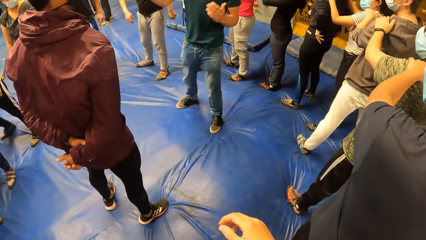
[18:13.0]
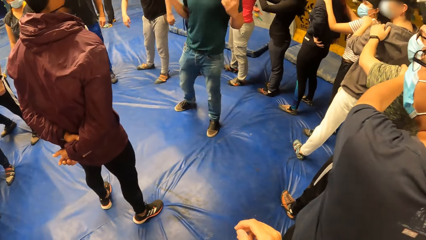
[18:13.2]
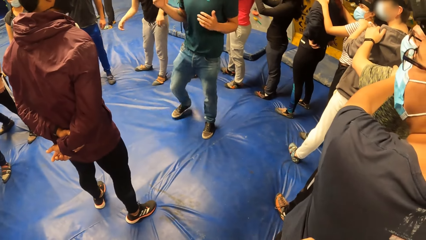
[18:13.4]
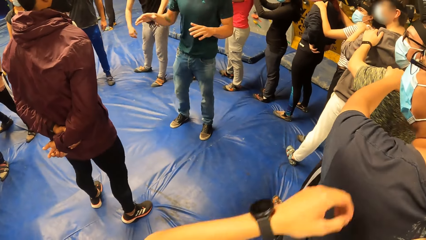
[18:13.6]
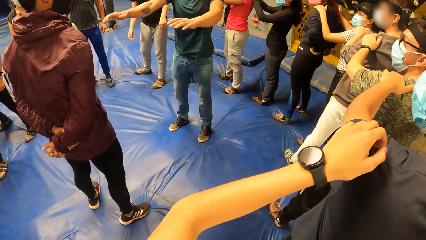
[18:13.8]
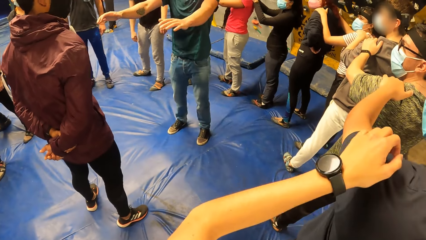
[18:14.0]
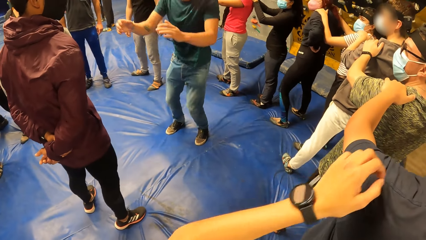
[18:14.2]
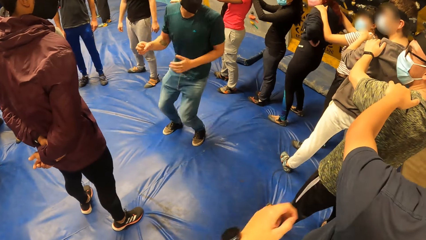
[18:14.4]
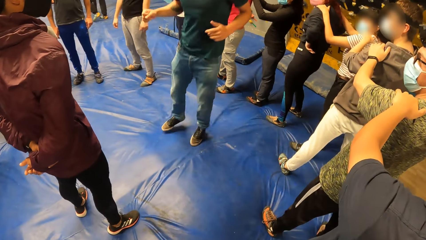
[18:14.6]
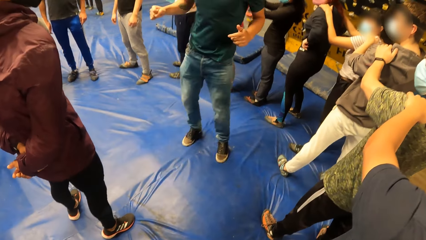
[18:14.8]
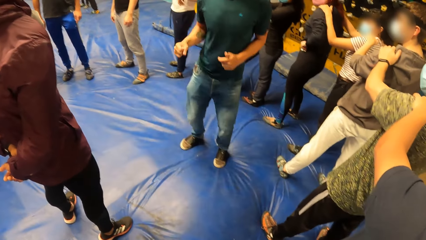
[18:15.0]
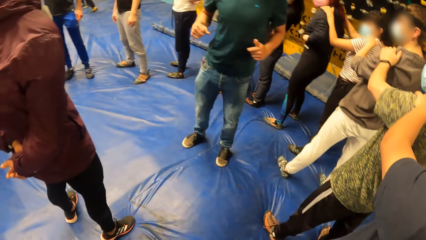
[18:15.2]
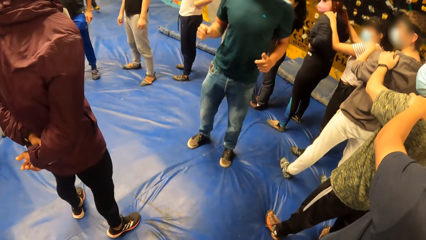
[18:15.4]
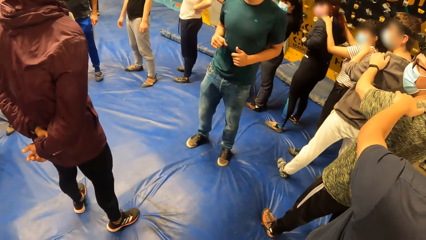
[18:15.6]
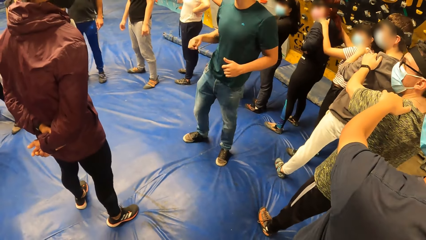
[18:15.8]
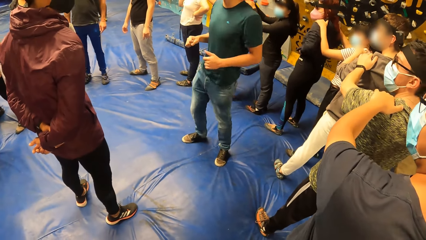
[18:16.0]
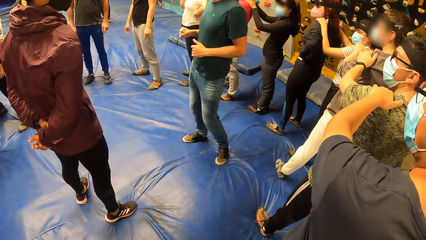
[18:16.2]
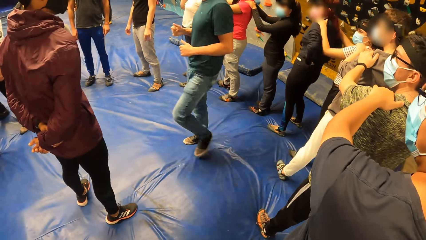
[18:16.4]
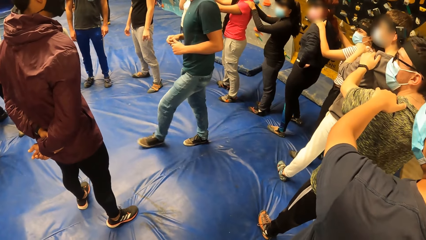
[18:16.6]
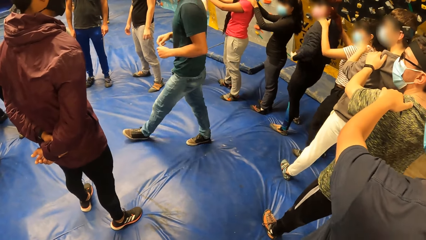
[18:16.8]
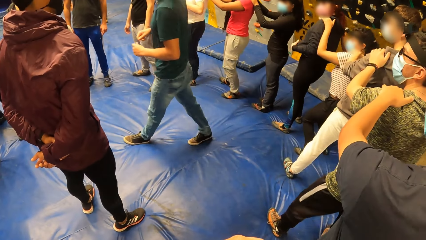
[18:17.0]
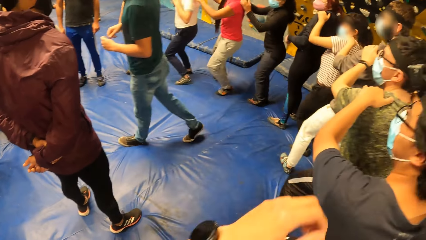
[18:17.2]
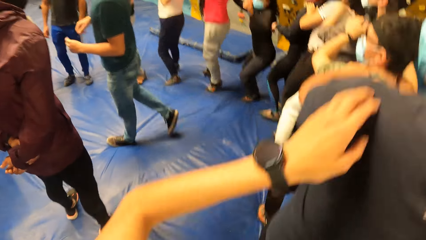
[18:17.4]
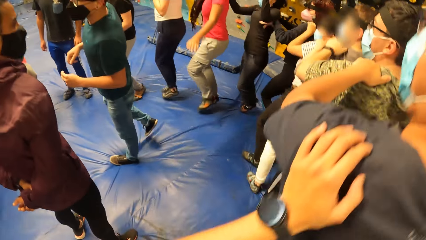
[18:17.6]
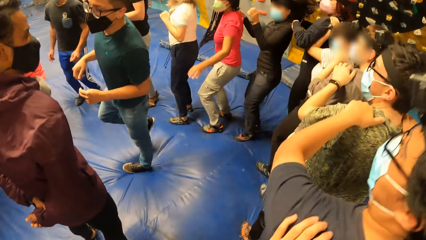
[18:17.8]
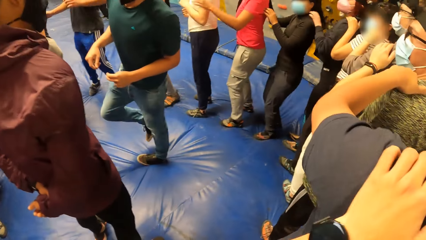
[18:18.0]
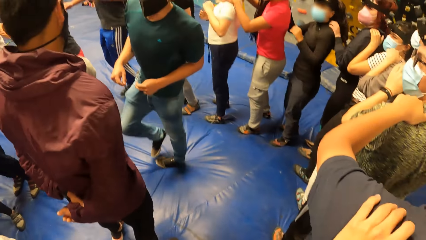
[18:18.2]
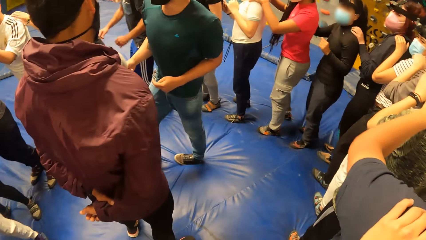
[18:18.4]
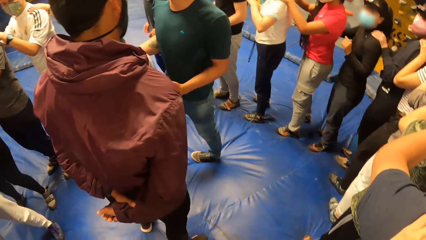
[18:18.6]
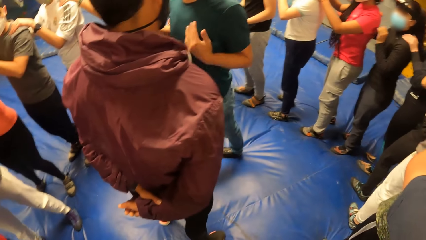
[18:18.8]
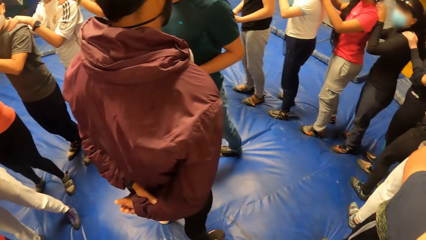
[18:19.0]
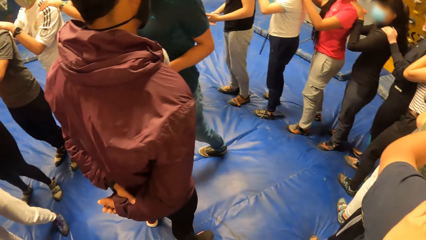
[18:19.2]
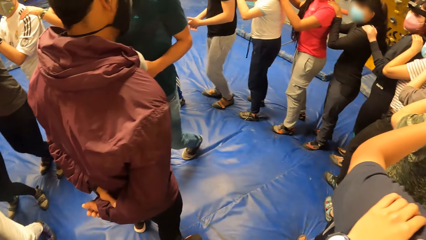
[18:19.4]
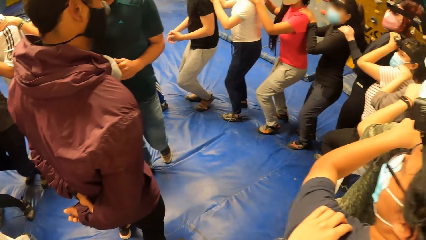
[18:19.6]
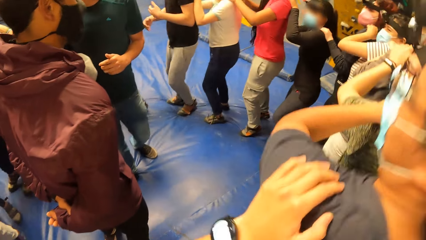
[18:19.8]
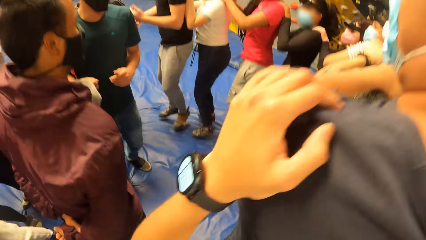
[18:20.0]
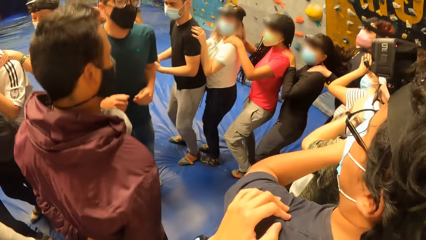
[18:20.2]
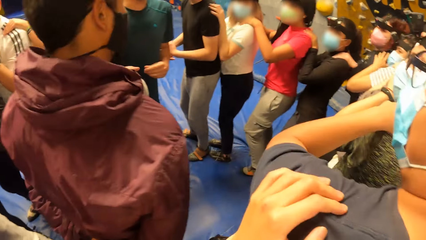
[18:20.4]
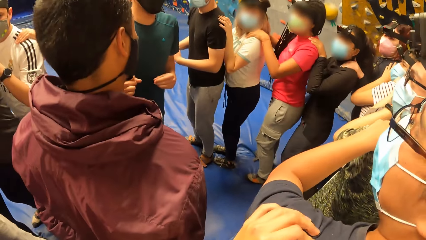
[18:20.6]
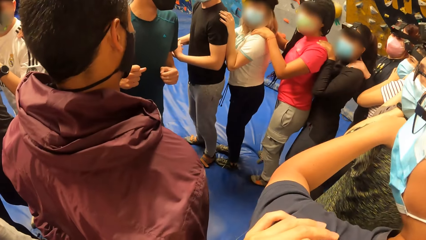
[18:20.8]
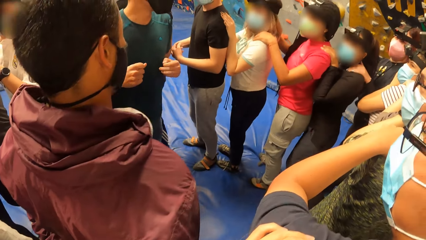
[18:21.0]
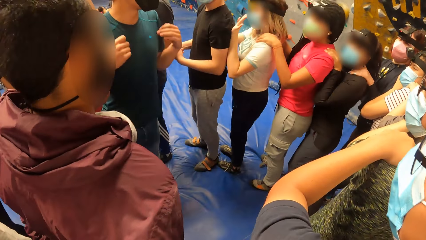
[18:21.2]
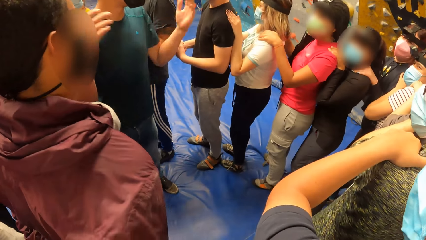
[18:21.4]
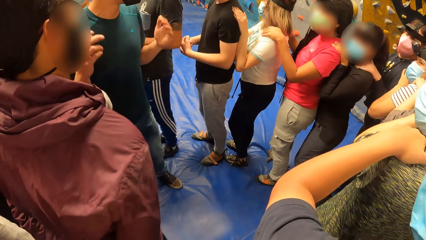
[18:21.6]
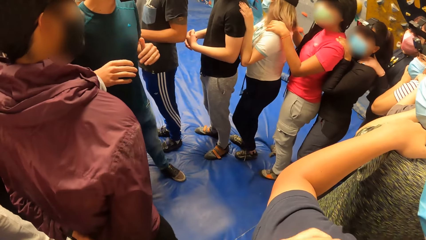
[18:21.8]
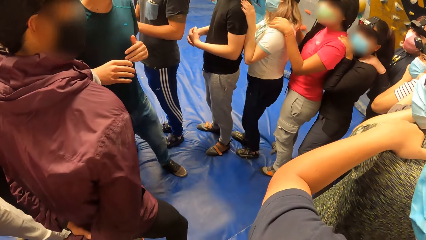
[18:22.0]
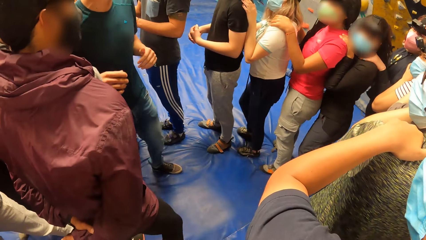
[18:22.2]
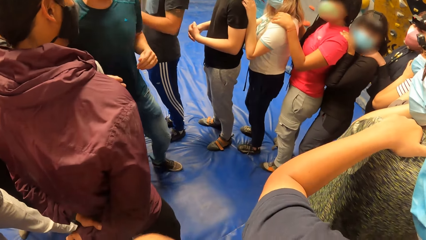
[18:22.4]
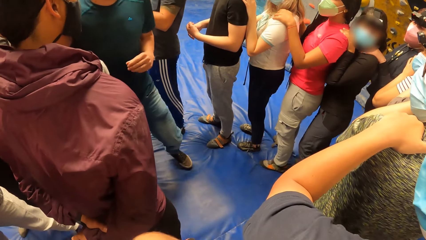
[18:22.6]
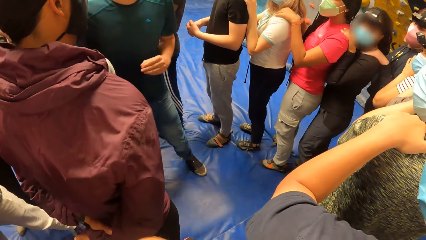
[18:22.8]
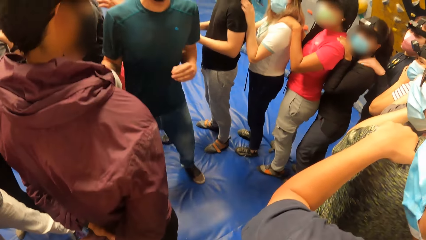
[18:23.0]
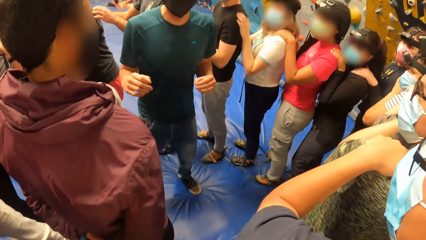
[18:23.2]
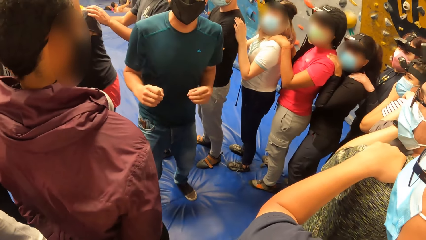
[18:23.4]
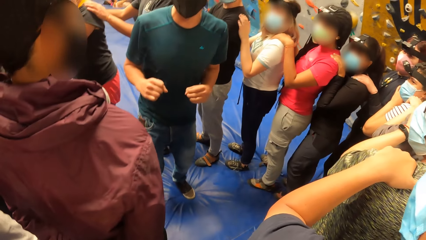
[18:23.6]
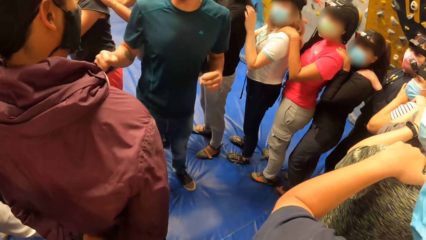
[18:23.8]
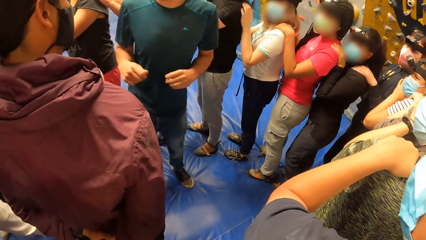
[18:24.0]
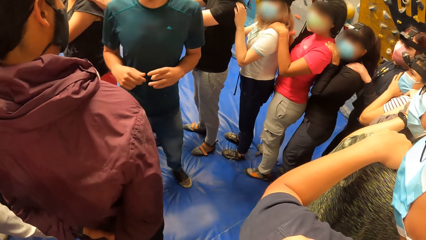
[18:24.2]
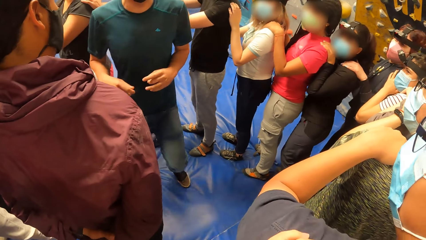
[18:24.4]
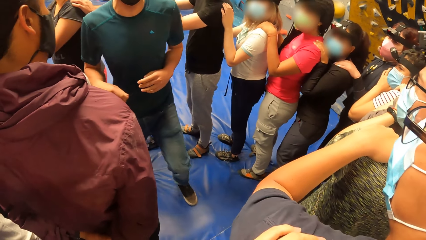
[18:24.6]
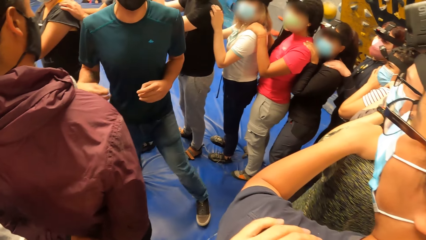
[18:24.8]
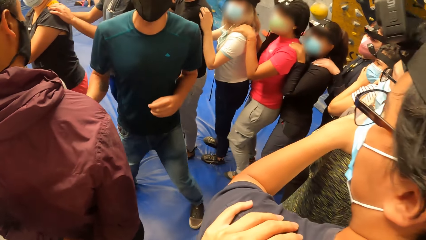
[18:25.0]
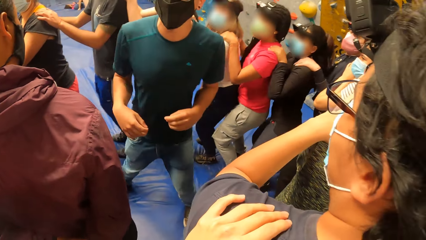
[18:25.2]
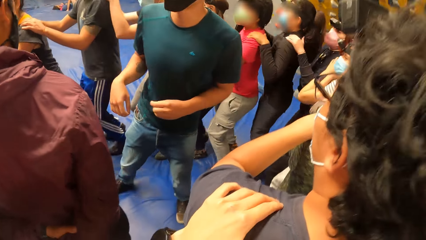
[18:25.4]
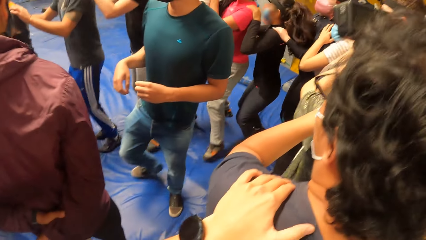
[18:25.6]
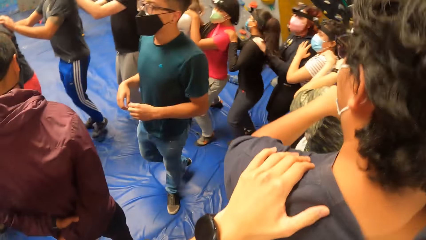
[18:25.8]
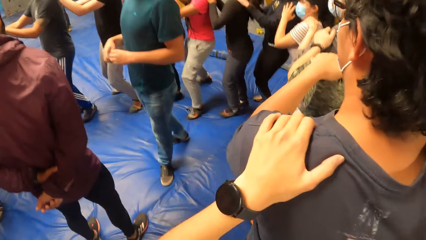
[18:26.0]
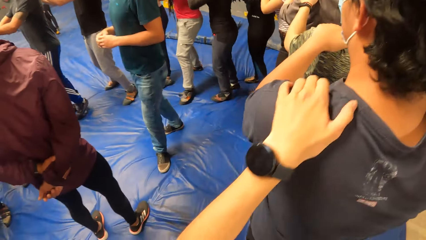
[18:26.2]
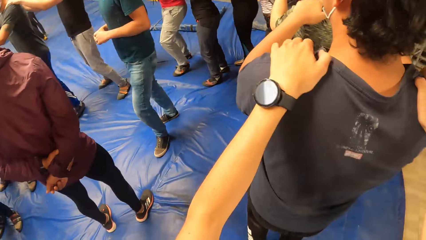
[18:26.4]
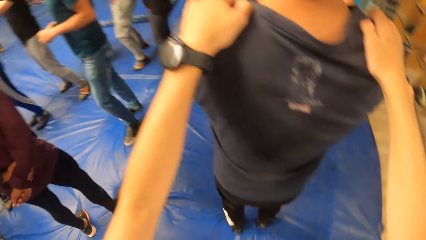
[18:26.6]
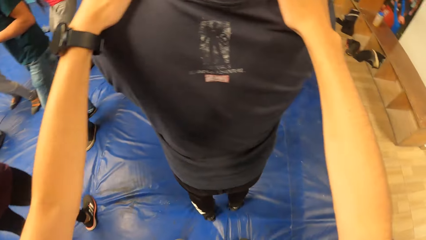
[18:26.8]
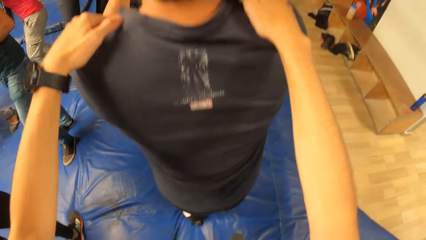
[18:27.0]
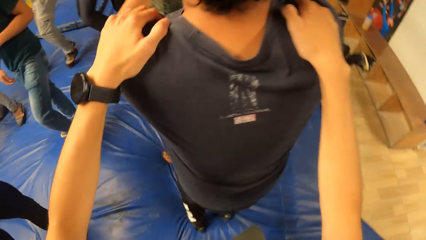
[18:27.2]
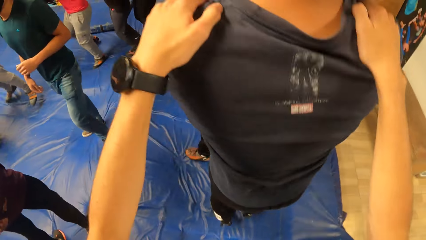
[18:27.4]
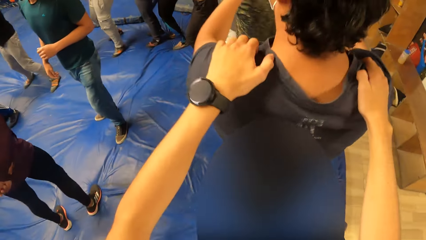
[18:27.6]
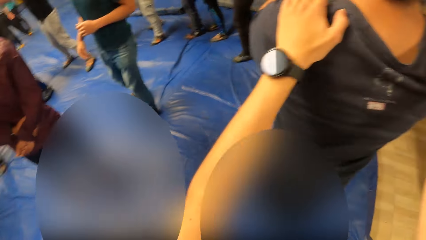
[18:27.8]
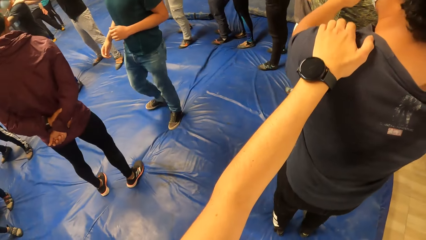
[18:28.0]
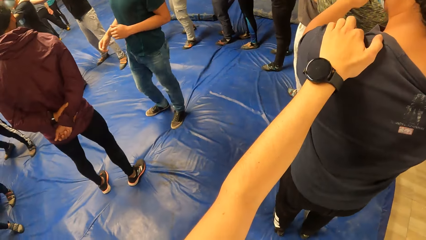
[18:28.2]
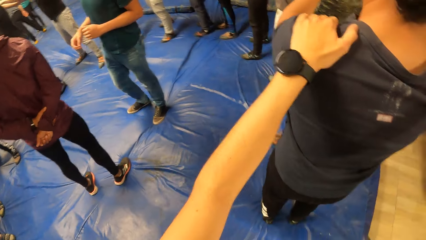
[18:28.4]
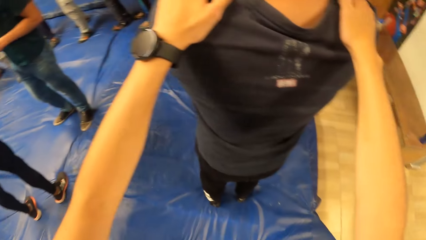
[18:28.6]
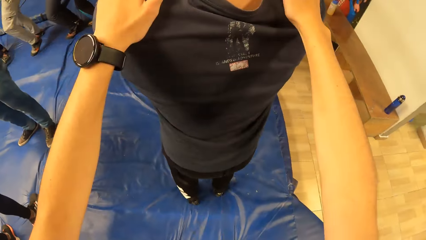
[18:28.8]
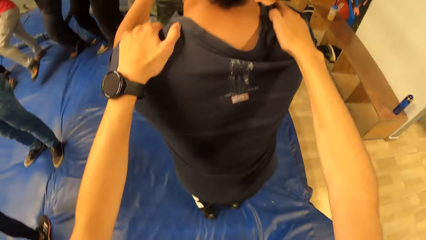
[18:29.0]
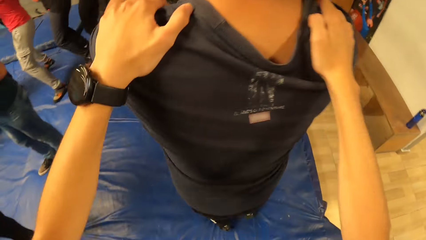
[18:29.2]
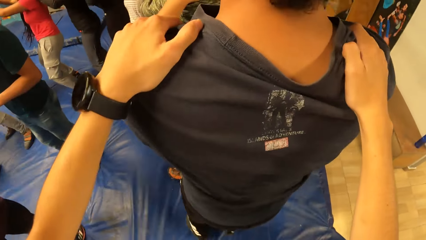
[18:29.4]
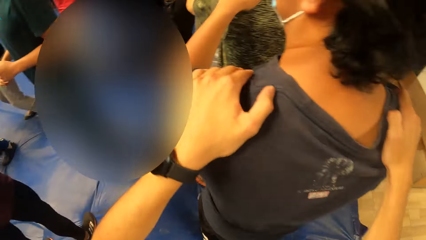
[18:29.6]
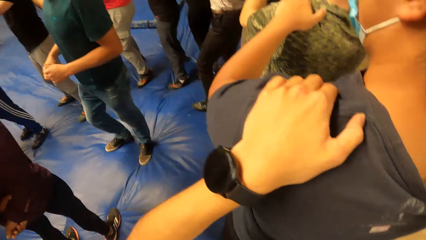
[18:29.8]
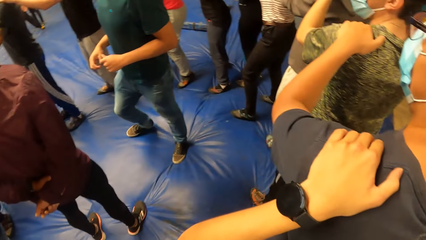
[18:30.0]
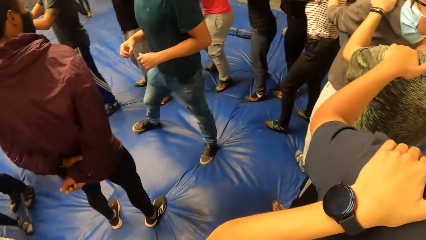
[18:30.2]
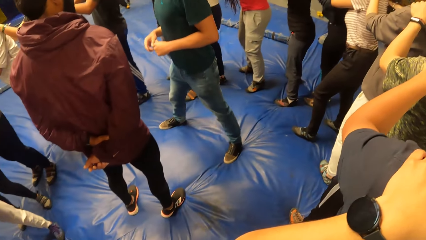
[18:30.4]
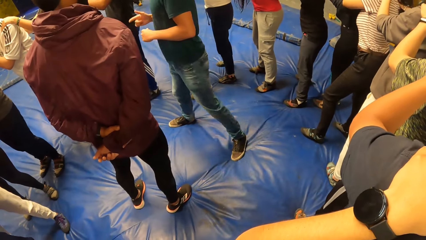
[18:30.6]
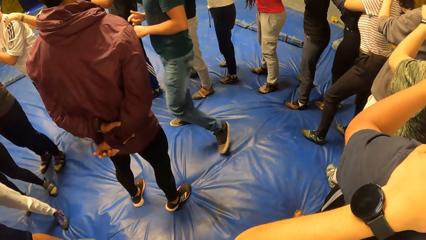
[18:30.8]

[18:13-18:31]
A man illustrates with his hands. The man jumps. The camera wearer looks at the instructor. She dances in the room. She exercises with the group of people. Another man exercises with the group of people with his hands on a third man. The camera wearer places her left hand on the second man. She exercises with the group of people with her hands on the second man. She looks at the instructor. She dances in the room. She looks at the instructor. She dances in the room.
